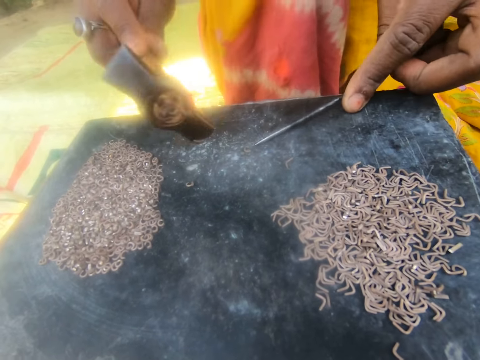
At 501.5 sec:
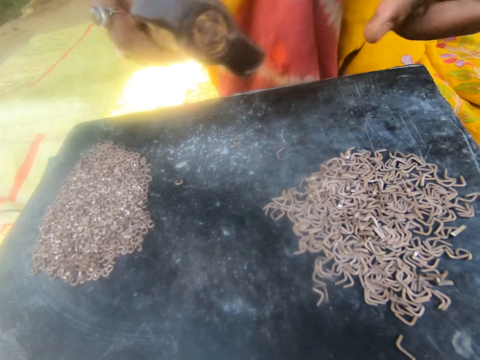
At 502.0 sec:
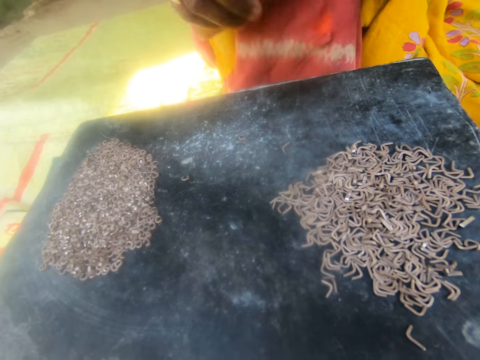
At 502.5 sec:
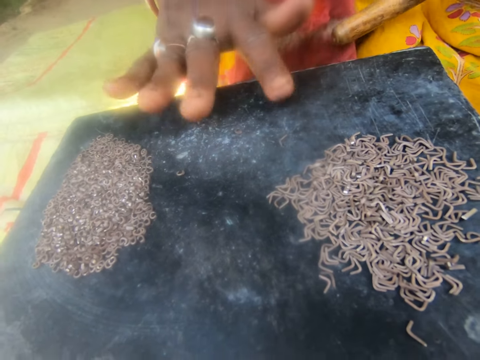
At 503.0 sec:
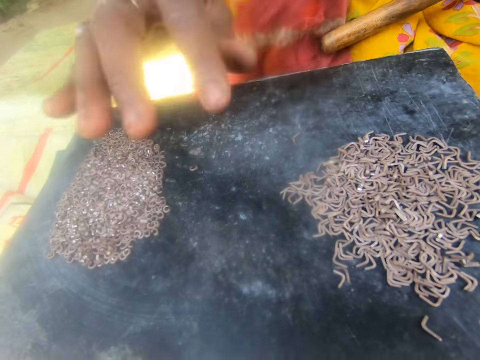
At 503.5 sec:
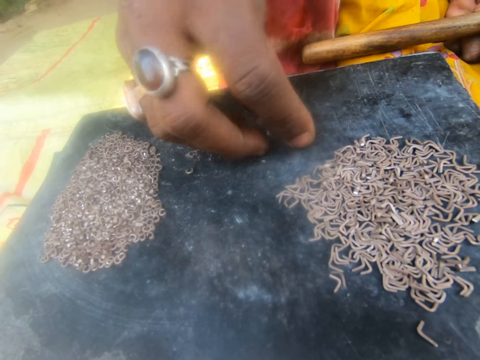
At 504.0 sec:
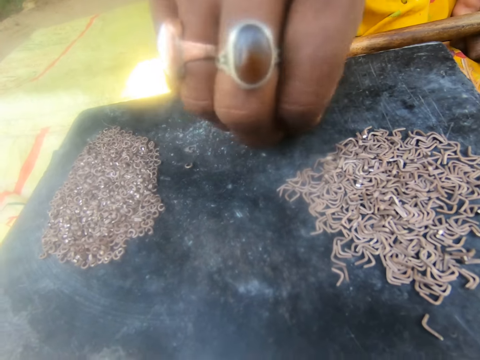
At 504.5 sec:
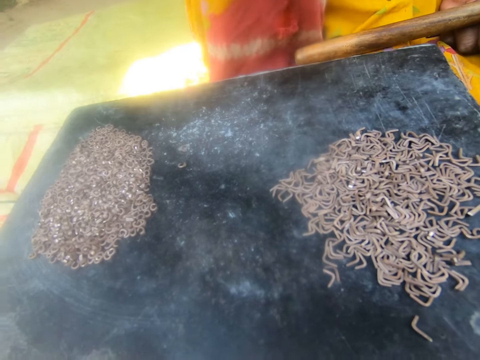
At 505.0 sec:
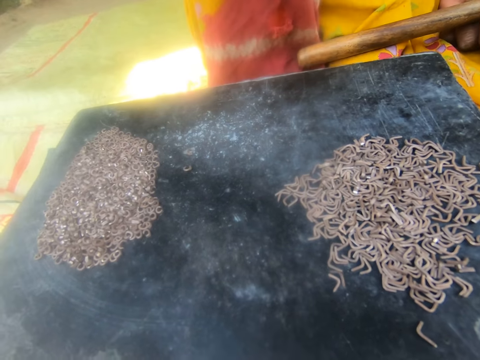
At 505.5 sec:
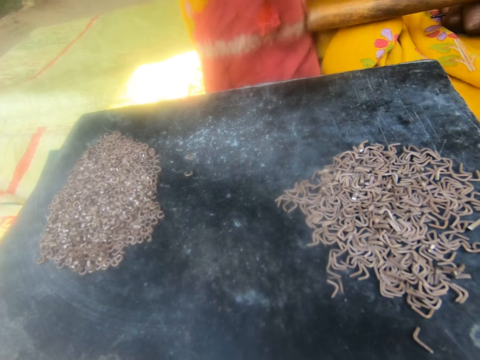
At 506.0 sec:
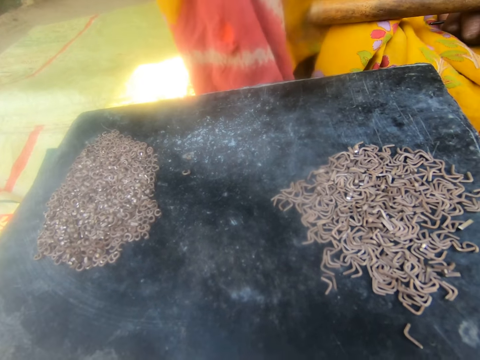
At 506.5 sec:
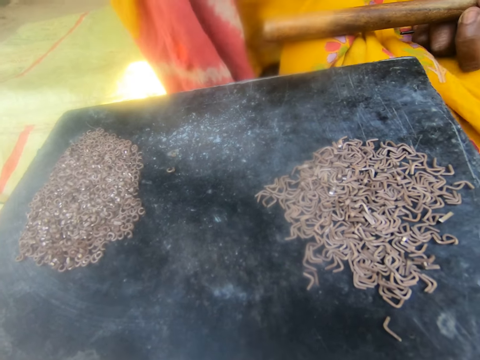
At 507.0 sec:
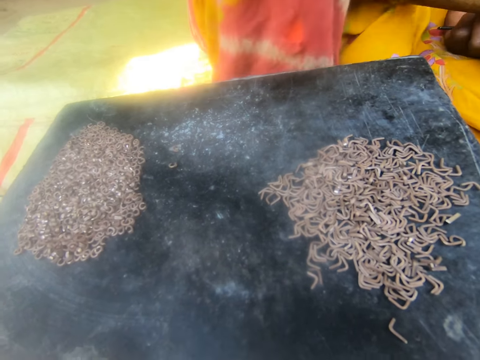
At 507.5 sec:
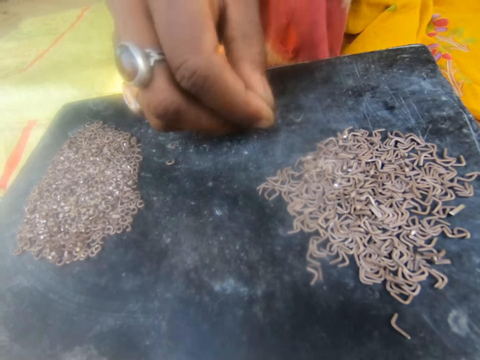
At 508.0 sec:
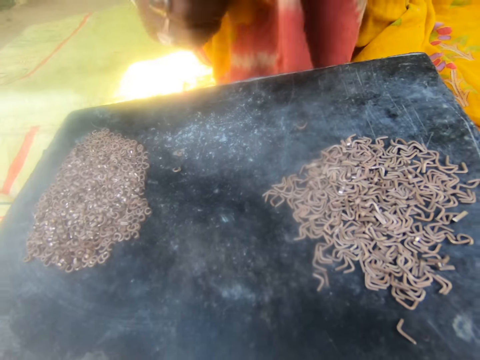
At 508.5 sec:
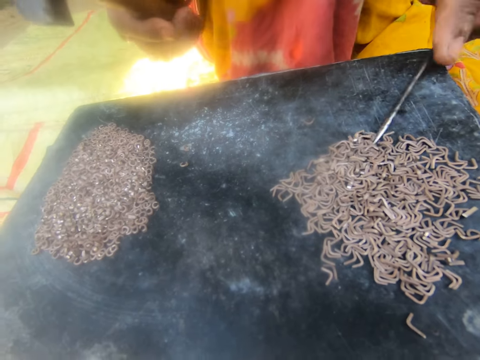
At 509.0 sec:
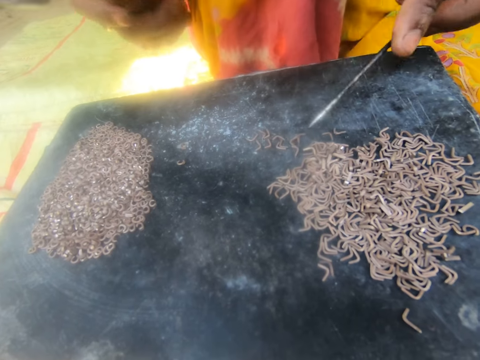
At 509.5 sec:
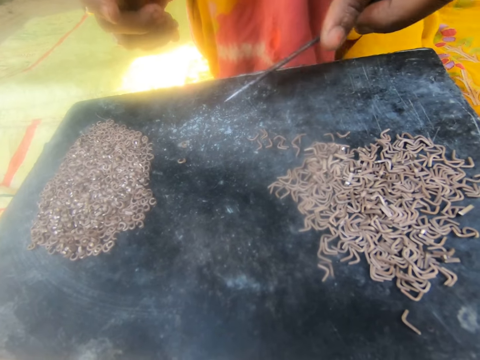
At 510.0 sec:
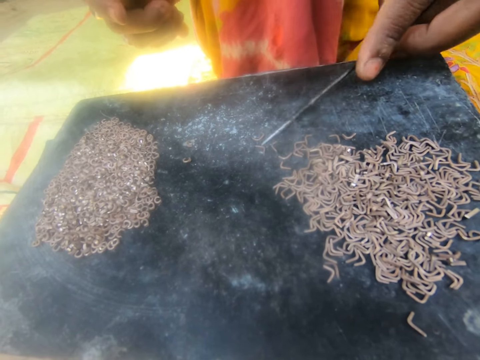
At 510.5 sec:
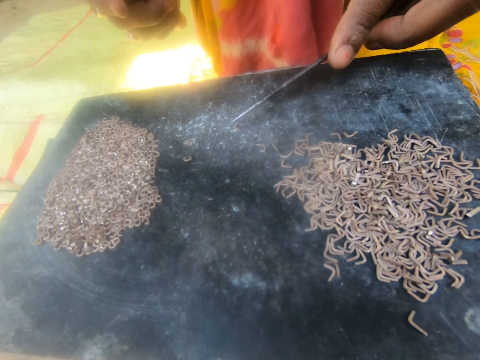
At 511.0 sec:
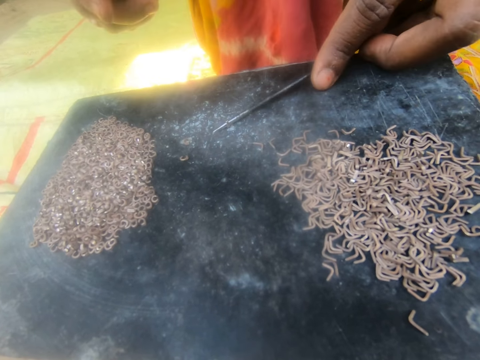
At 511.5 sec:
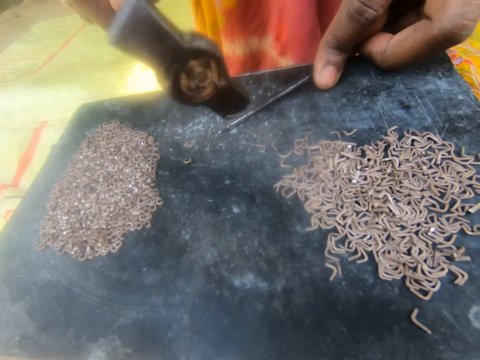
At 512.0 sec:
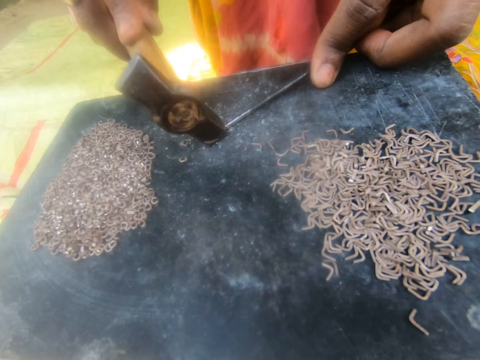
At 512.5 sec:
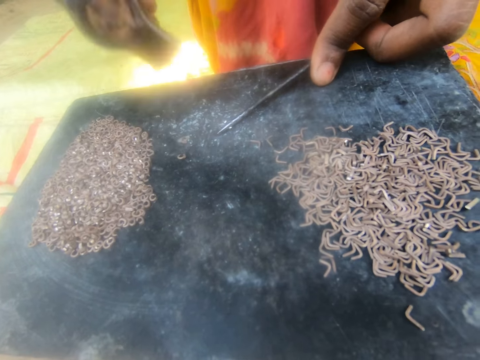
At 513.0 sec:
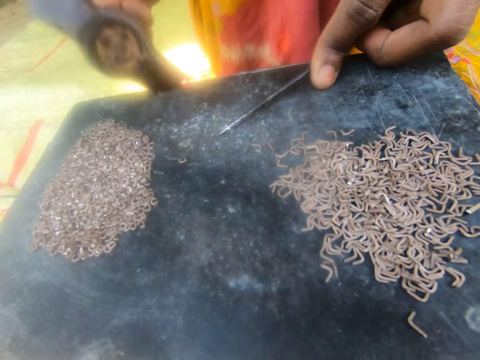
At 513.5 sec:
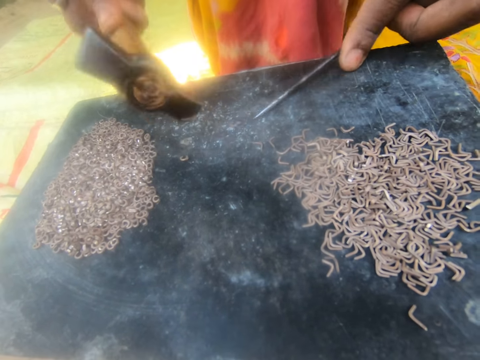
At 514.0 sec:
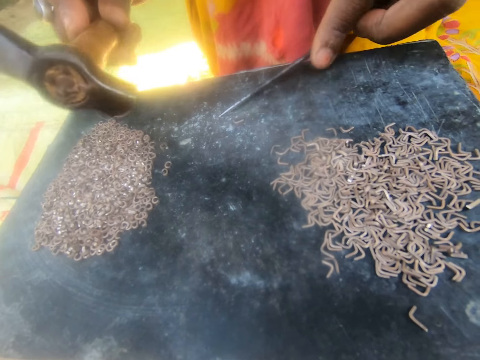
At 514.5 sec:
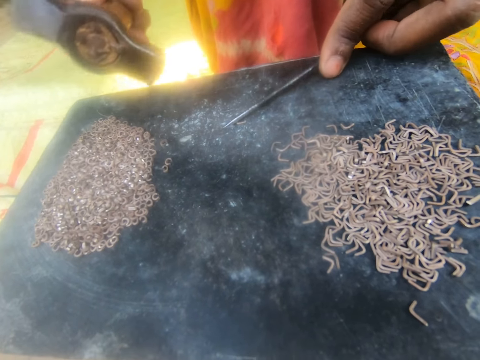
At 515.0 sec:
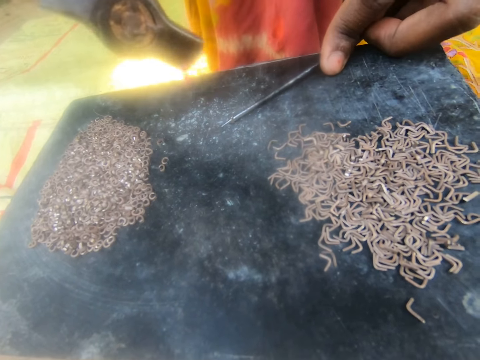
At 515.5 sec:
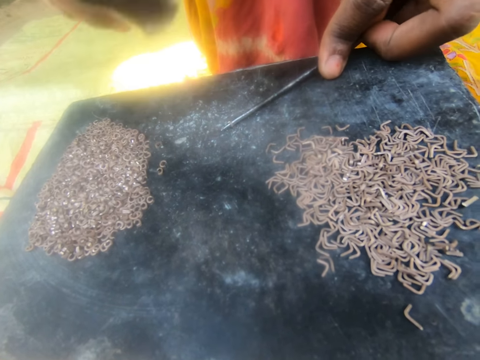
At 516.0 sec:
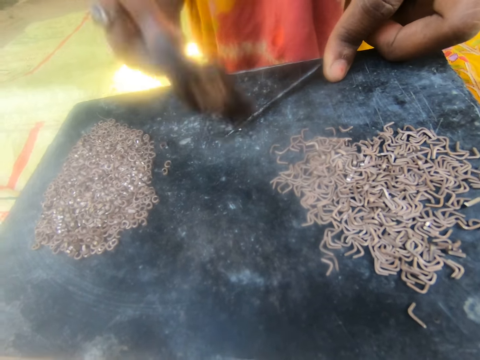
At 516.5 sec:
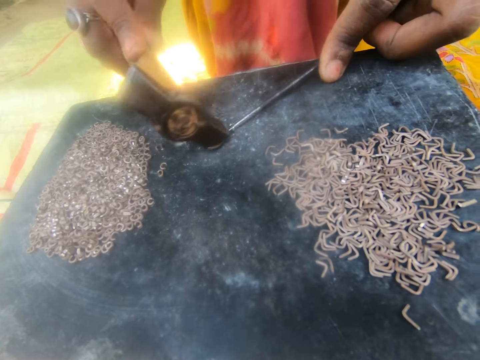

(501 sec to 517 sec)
The camera wearer passes the hammer to the other hand. They move the metals on the table. They pick up the small metal on the table. They drop the metal on the table. They move the metals on the table. They hit the small metals with the hammer.

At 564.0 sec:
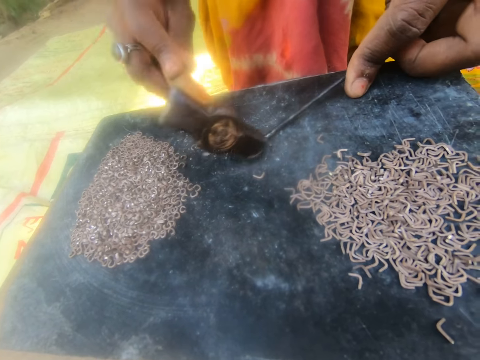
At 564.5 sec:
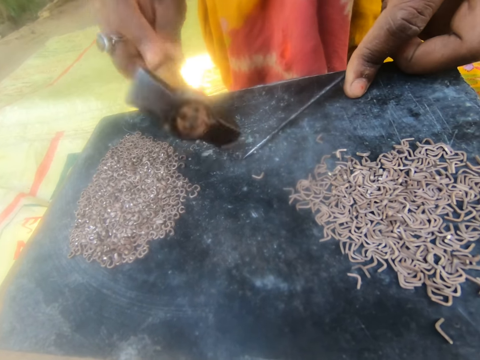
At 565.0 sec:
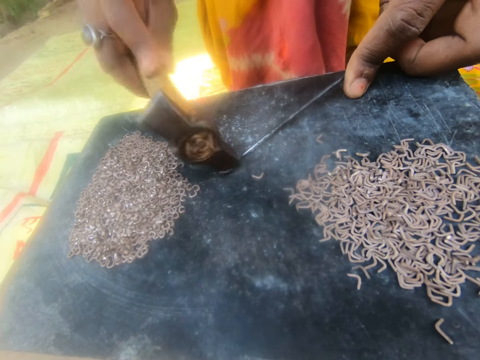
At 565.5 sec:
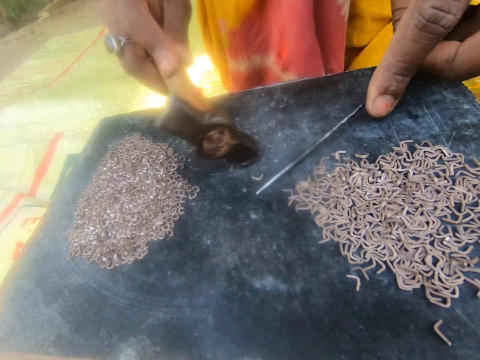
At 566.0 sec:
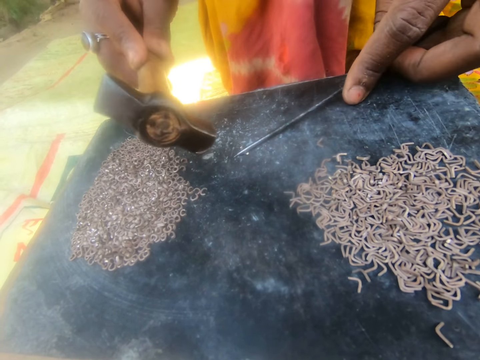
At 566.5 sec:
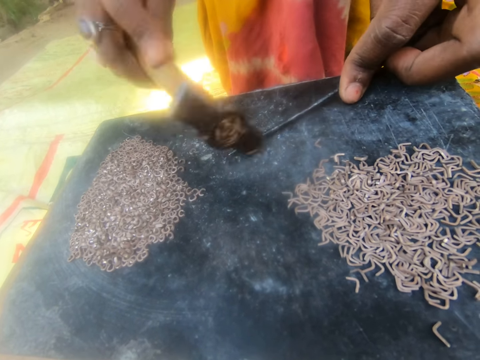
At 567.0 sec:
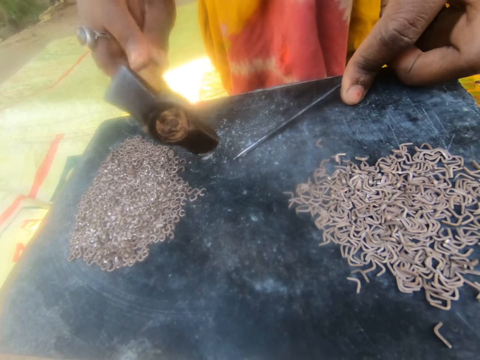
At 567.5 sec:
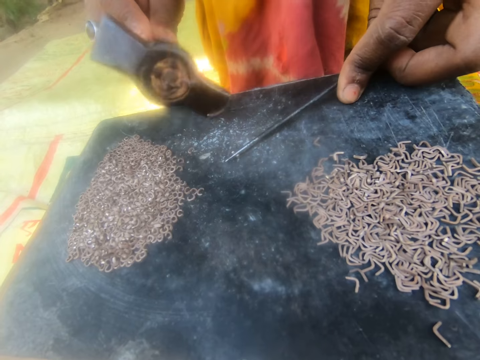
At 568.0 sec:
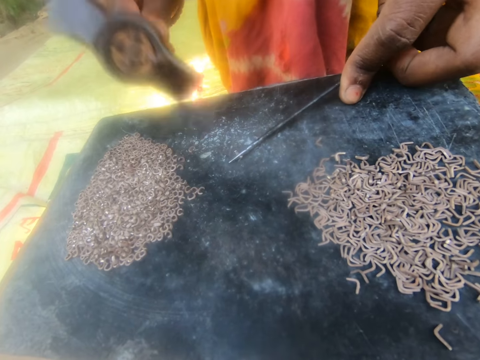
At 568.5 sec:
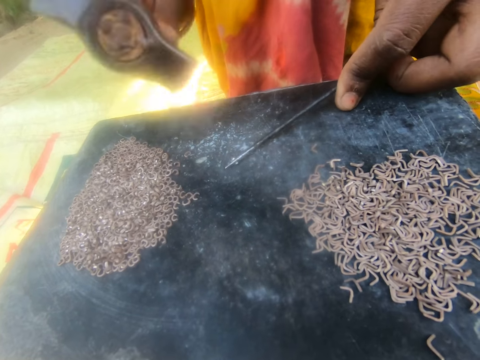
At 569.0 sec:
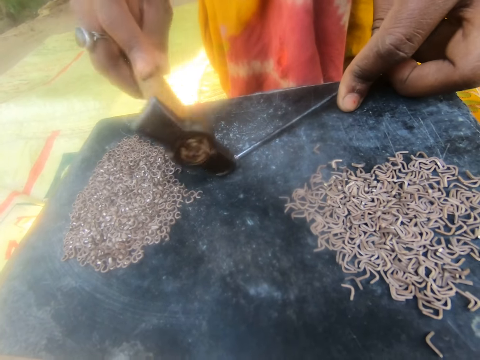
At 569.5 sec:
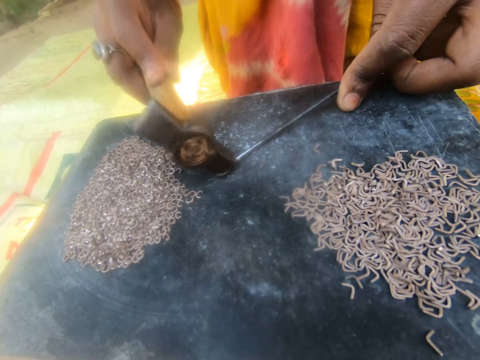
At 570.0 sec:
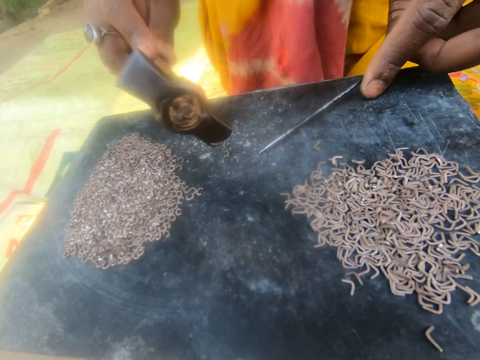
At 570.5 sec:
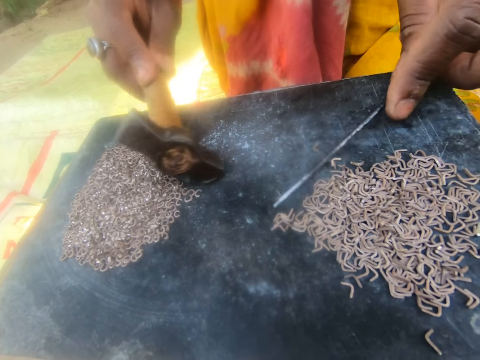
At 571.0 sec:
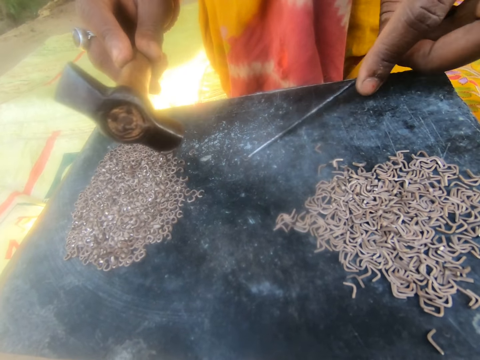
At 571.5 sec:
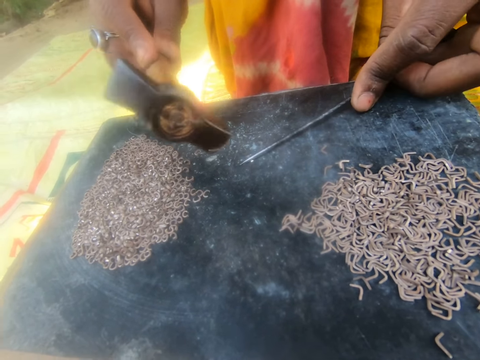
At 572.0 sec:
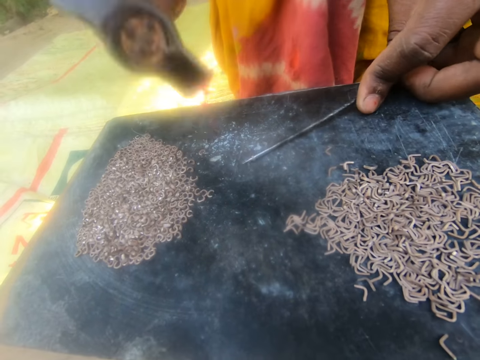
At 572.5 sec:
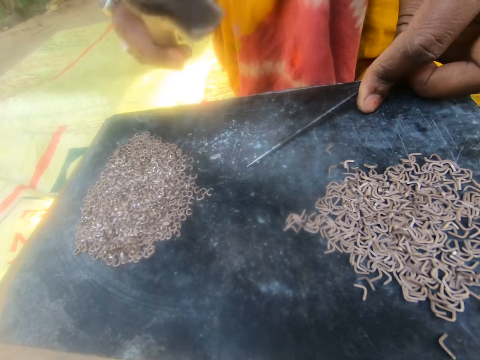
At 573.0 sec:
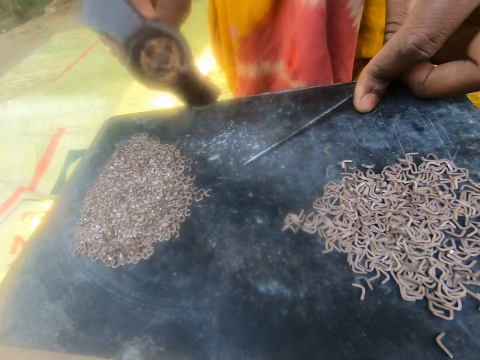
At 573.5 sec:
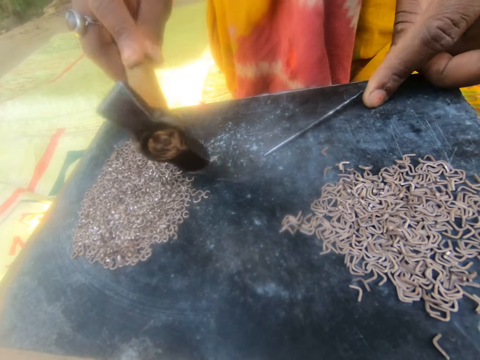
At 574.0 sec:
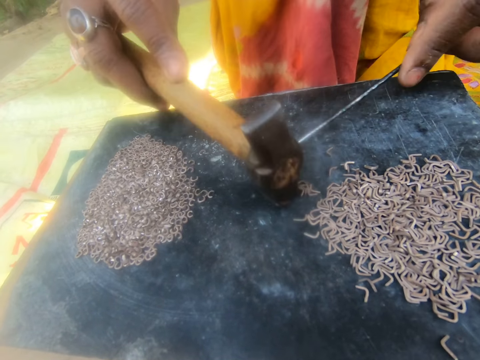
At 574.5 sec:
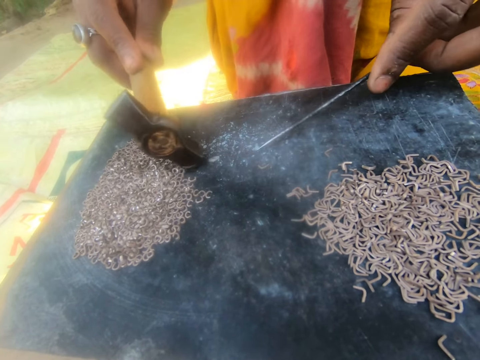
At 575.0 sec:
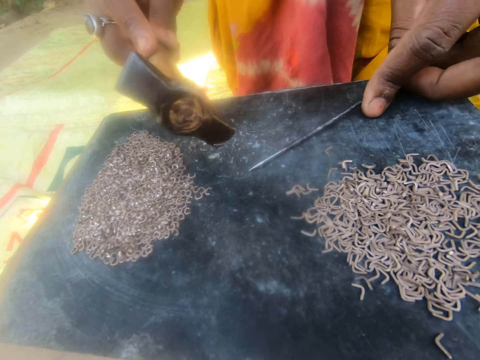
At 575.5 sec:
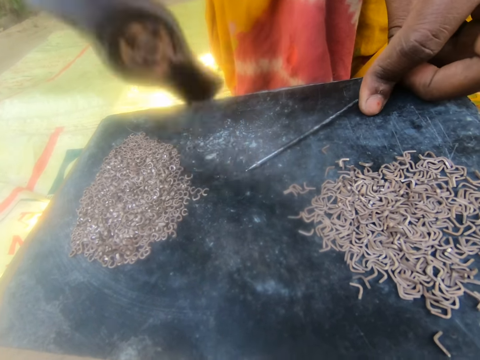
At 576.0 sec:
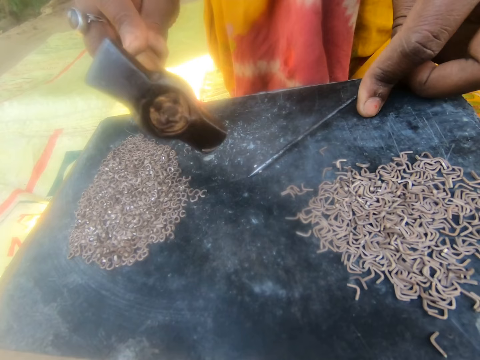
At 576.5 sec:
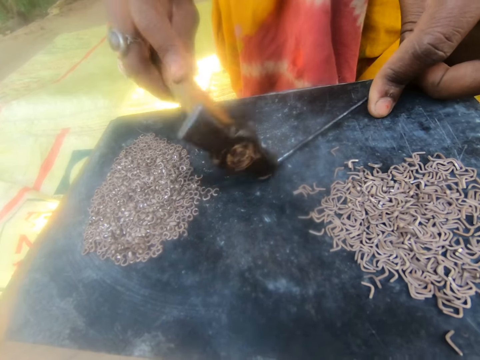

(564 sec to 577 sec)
The camera wearer holds the metallic hook with a steel rod. They hammer the metallic hook. They hold the metallic hook with the steel rod. They hammer the metallic hook. They hold the metallic hook with the steel rod. They hammer the metallic hook.
